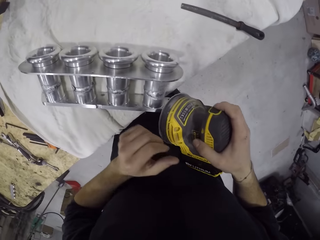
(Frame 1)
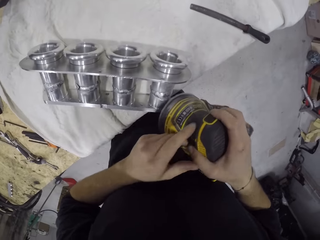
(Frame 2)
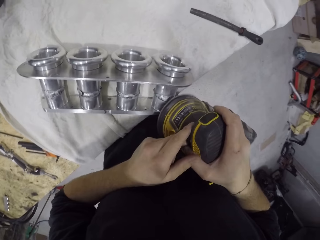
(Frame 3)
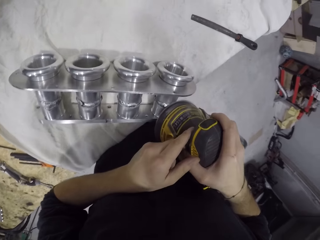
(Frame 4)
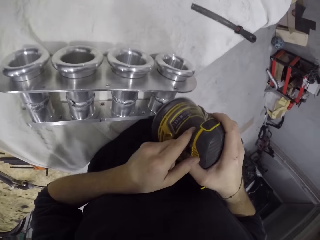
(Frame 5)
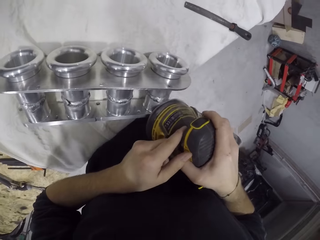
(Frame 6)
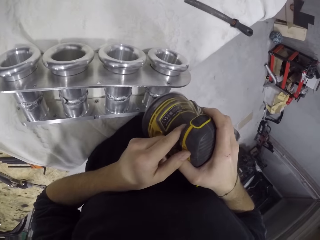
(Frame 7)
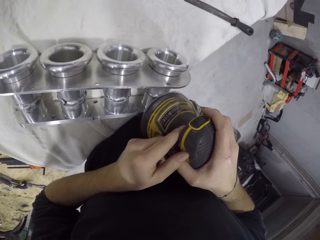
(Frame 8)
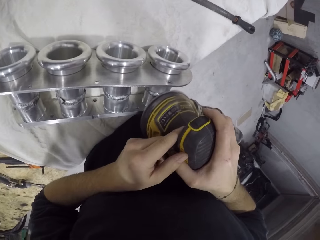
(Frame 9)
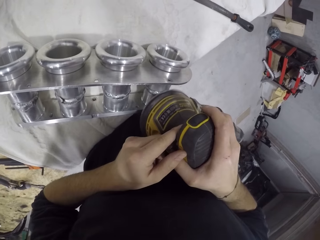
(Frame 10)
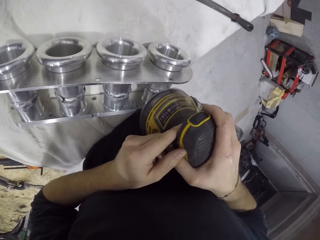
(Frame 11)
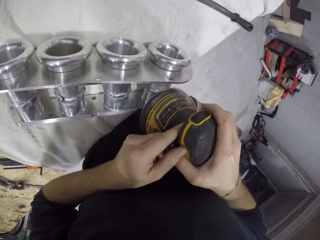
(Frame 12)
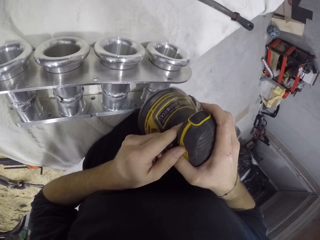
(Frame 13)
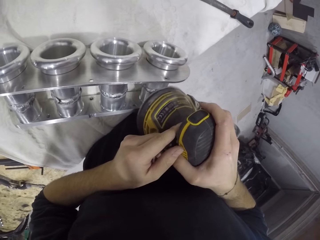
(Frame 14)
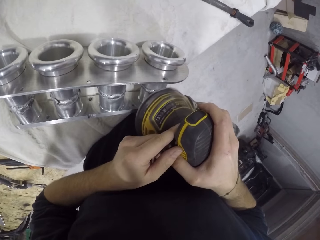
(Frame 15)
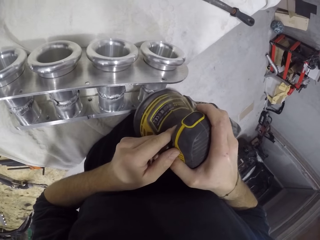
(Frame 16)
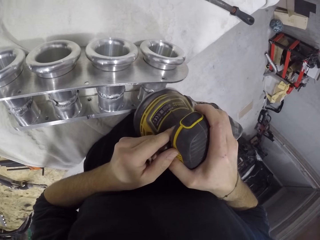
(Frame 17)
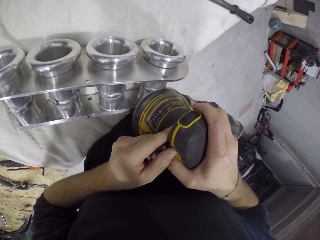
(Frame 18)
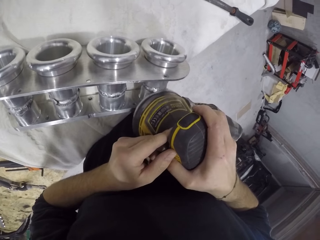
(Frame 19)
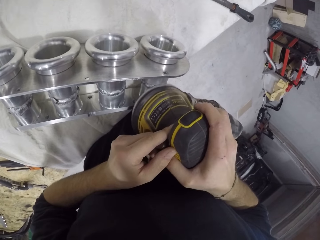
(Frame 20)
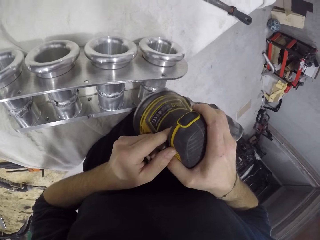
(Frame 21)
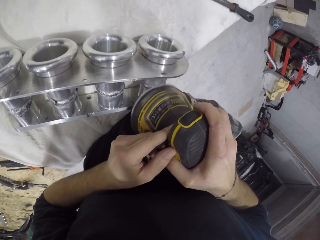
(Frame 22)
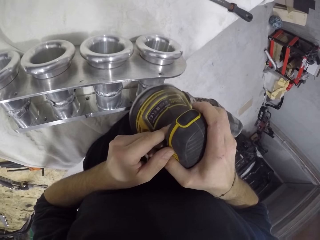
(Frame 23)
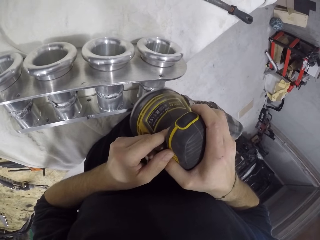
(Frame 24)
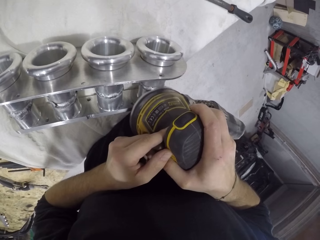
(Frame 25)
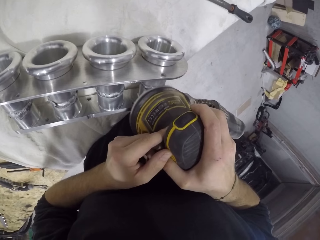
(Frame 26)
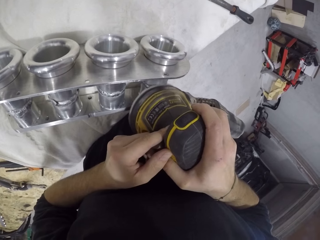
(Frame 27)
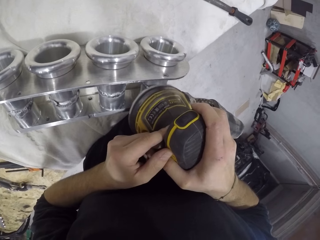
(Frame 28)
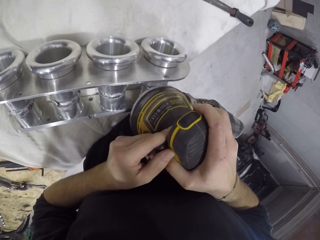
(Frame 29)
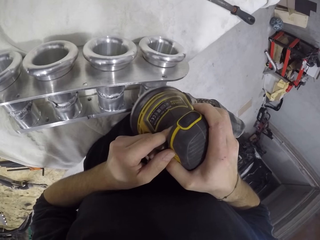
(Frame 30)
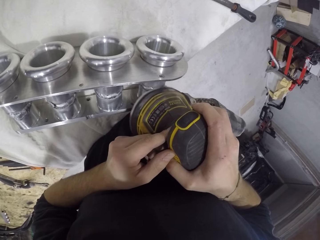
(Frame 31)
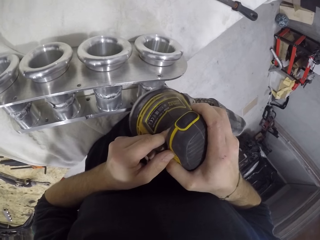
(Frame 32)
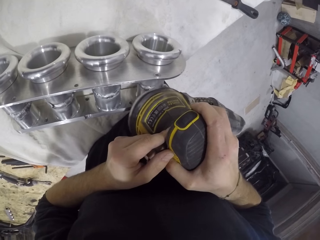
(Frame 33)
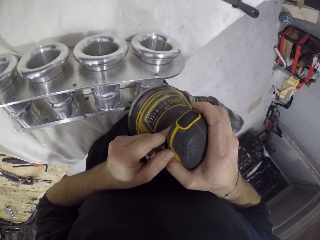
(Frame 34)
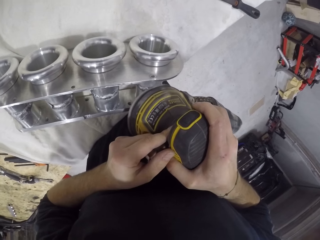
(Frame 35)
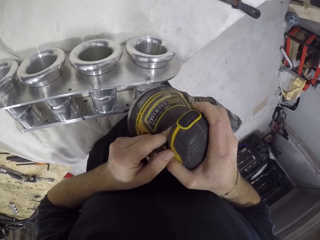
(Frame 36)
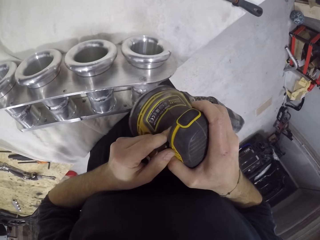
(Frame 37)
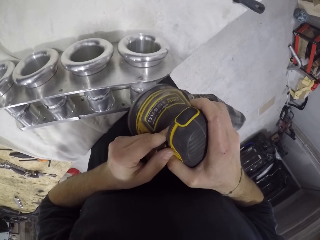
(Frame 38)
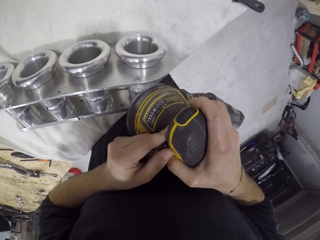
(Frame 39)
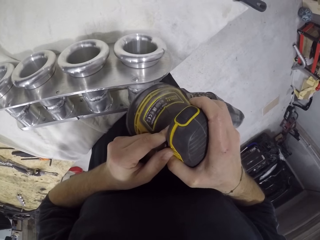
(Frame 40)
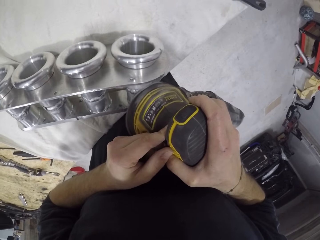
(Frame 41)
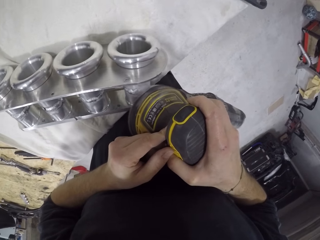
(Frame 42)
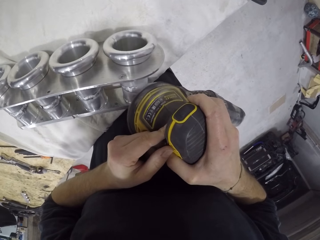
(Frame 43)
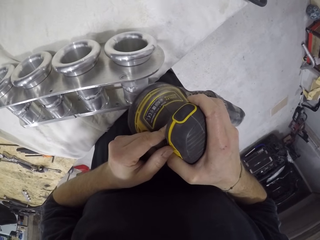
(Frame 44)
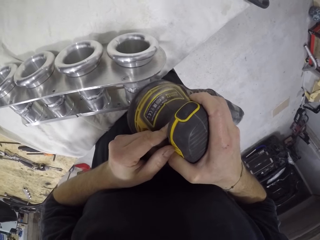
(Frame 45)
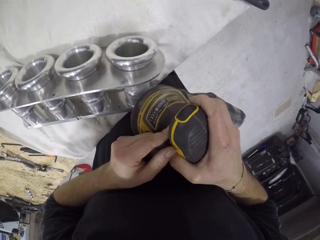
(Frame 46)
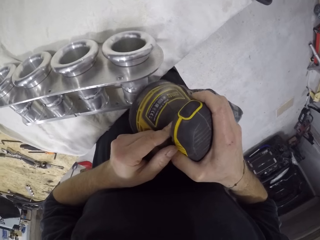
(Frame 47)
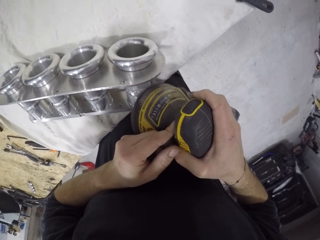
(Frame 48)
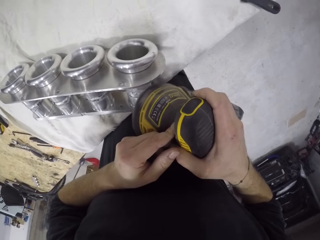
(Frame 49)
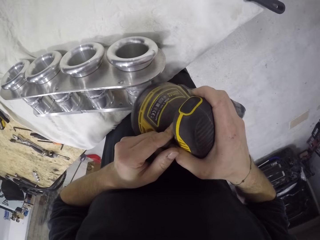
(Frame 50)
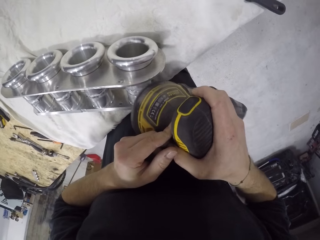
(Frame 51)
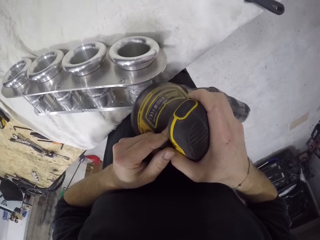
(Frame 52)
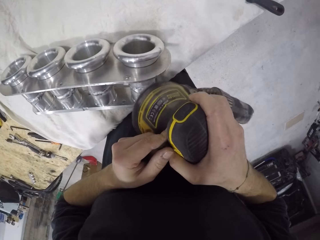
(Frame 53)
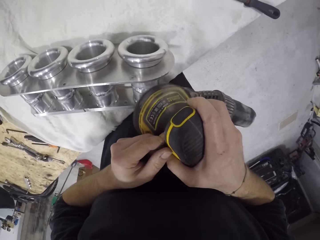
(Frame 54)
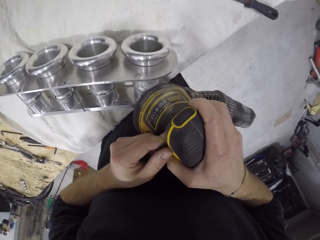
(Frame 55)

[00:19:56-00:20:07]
The camera wearer polishes the manifold with the polisher or grinder machine in both hands. He grinds the manifold with the grinder machine.

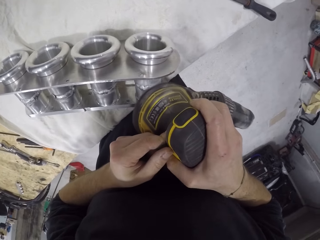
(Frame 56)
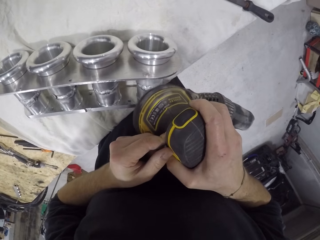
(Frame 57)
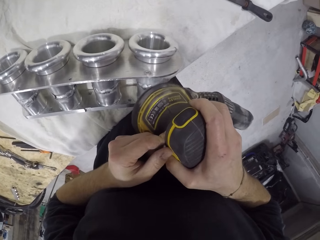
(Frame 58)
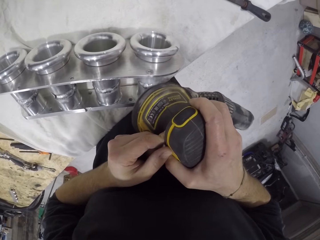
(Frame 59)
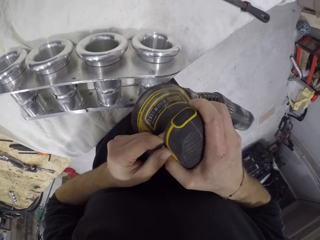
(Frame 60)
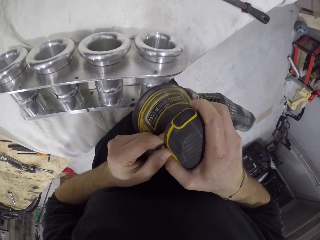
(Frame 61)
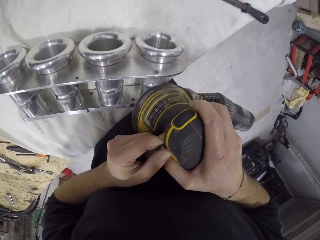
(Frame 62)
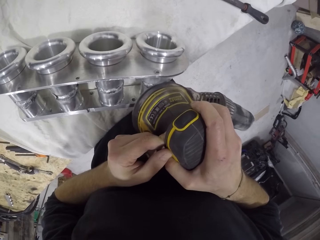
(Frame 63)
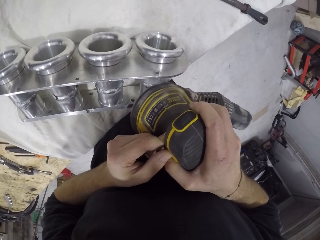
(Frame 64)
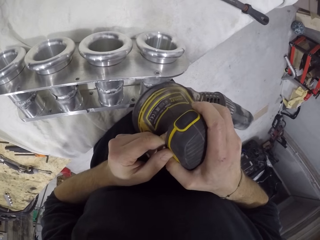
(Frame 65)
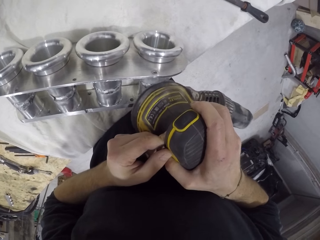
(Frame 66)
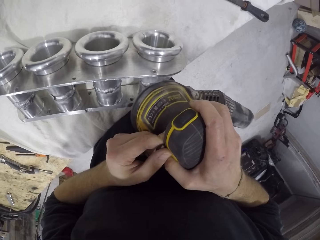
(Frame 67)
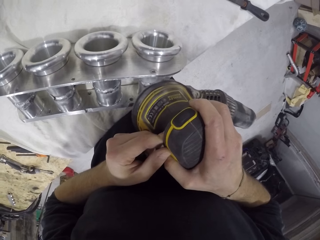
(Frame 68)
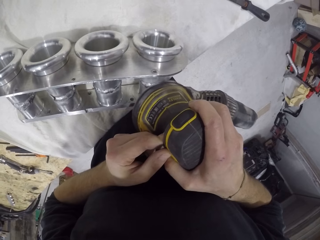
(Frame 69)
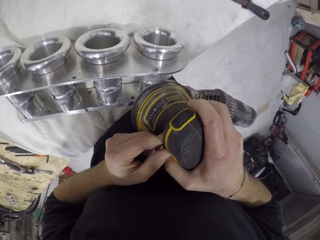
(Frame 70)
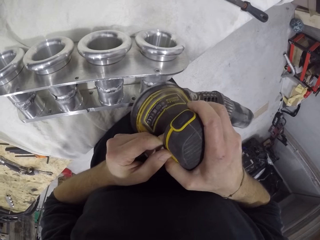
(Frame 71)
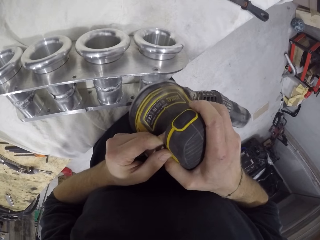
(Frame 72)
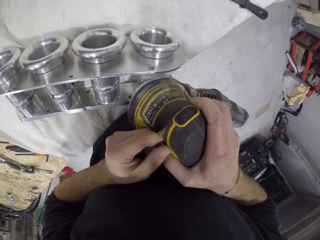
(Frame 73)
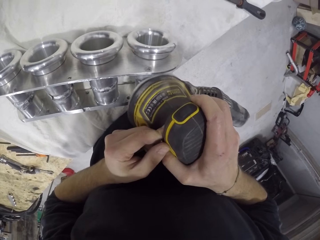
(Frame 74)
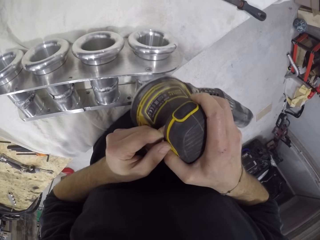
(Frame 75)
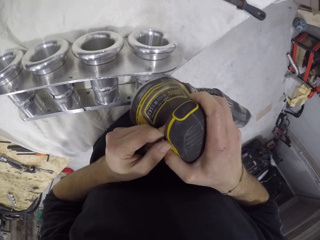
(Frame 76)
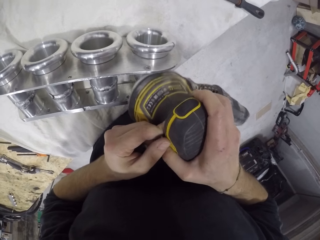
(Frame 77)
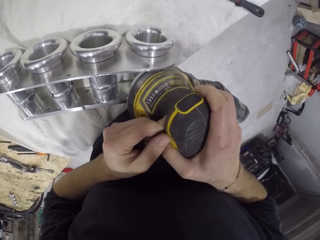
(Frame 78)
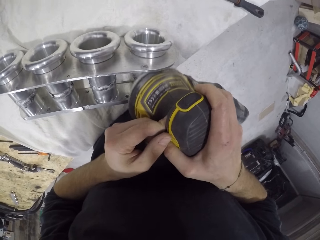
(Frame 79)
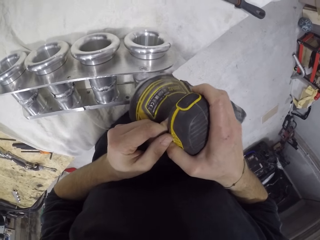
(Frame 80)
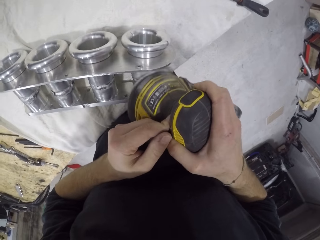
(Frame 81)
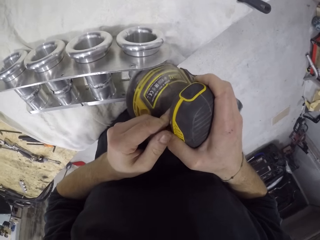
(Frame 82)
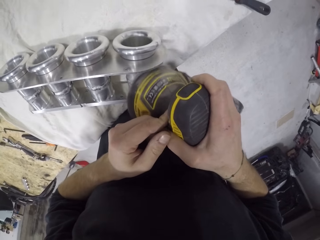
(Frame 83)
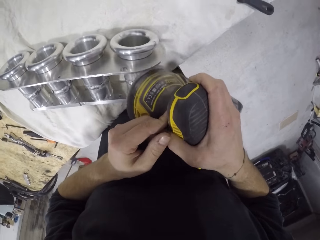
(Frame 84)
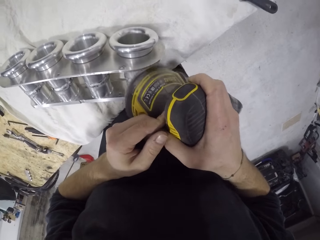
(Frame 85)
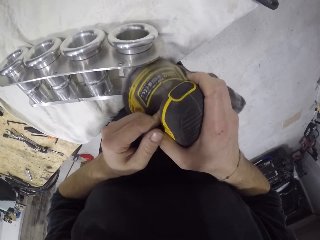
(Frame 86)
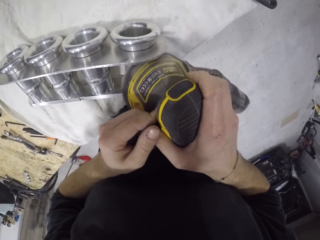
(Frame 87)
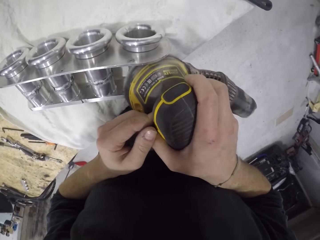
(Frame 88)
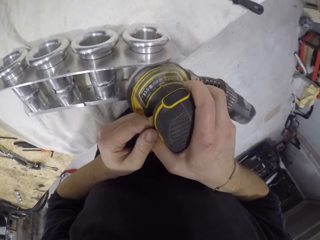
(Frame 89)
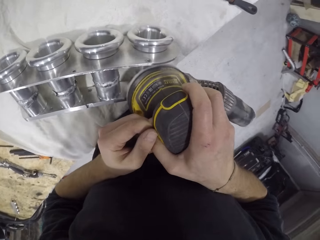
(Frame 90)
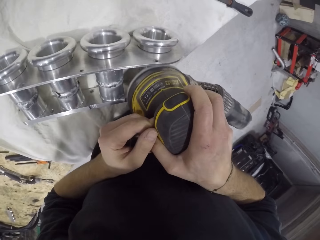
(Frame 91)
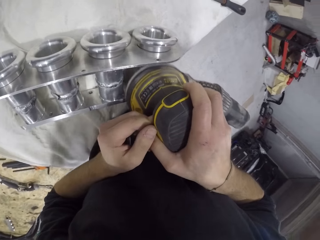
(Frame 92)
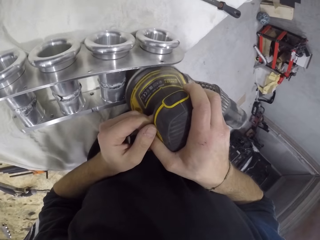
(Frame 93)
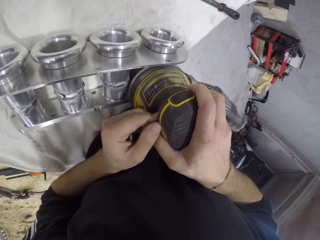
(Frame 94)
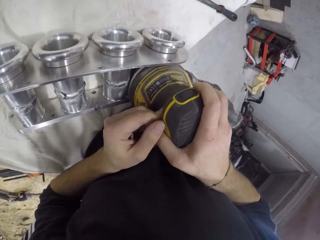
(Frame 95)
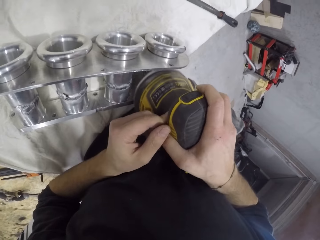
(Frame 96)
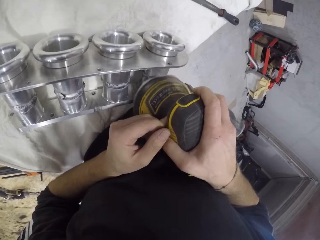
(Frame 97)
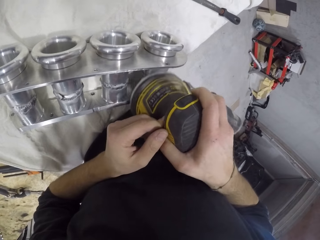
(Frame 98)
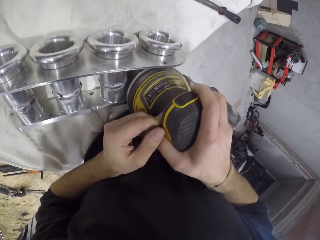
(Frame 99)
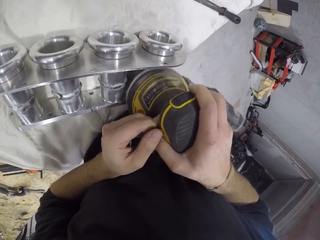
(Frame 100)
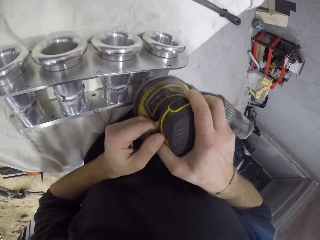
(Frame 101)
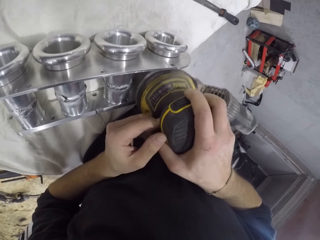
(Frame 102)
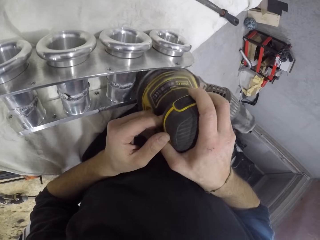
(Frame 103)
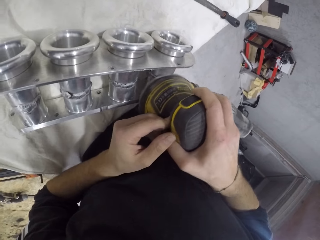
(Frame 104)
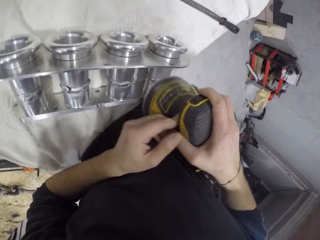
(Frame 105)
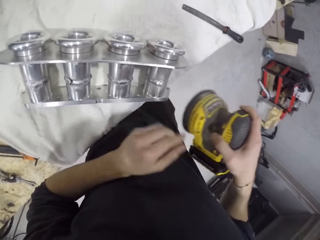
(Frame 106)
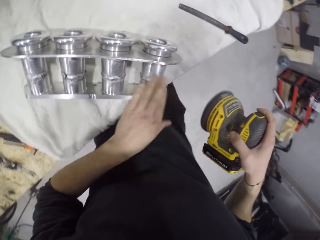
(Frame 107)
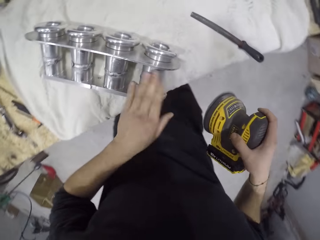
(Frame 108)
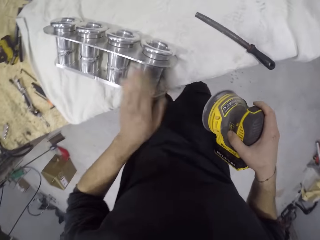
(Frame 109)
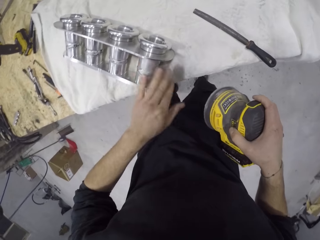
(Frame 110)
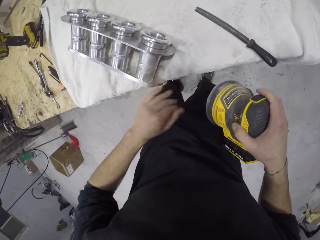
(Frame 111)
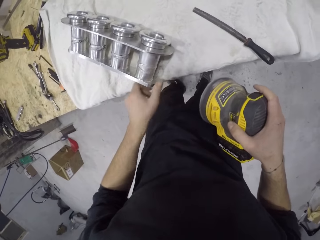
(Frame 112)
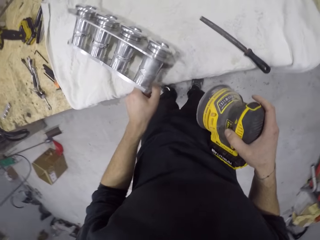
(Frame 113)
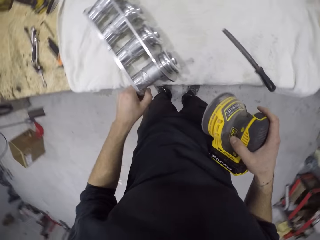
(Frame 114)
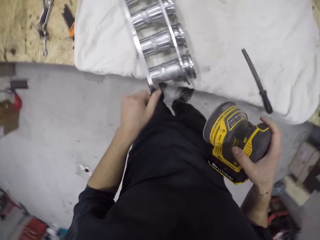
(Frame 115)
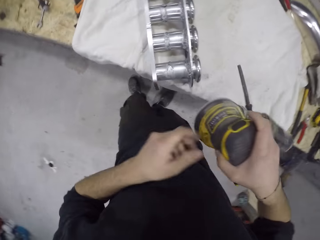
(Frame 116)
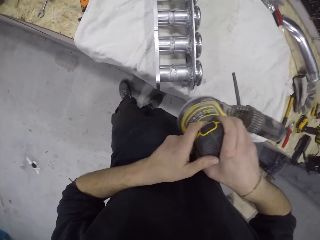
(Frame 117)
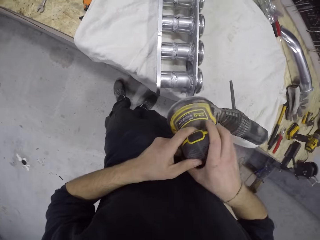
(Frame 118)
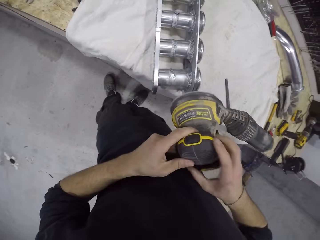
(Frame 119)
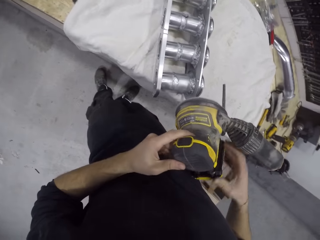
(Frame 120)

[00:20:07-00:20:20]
The camera wearer grinds the manifold with a grinder machine. He wipes the manifold on the table with his left hand. He moves the manifold on the table with his left hand.
